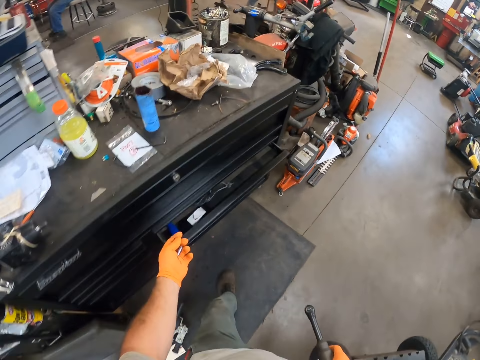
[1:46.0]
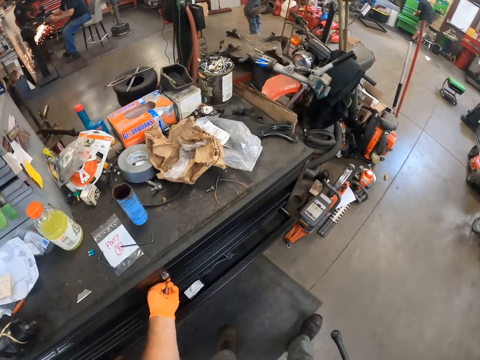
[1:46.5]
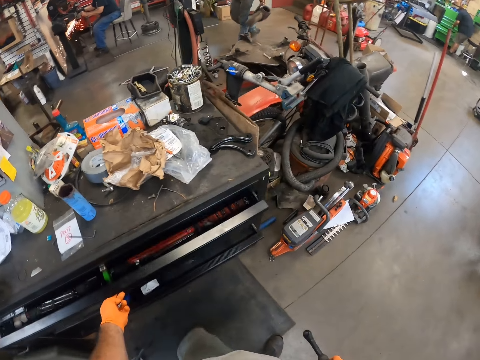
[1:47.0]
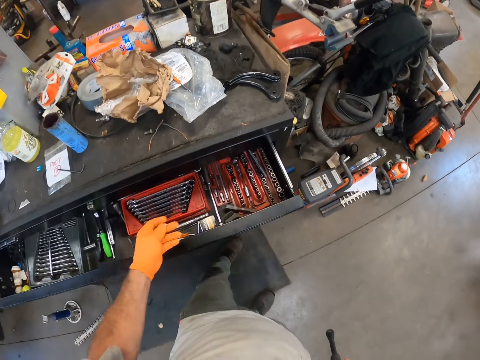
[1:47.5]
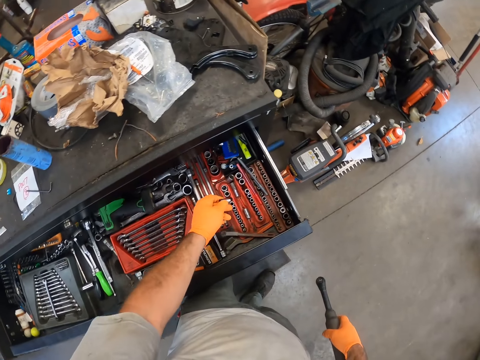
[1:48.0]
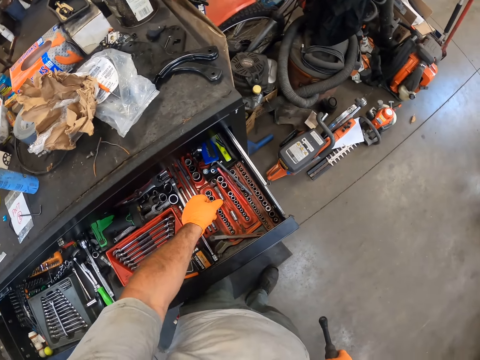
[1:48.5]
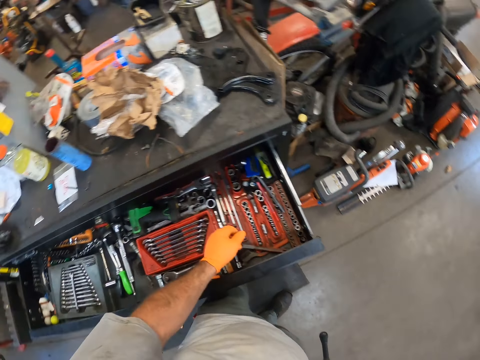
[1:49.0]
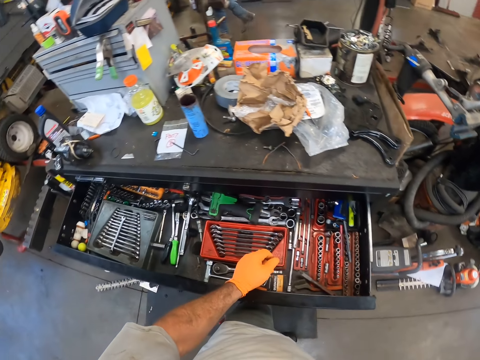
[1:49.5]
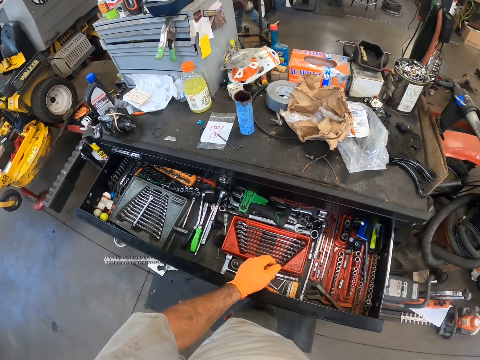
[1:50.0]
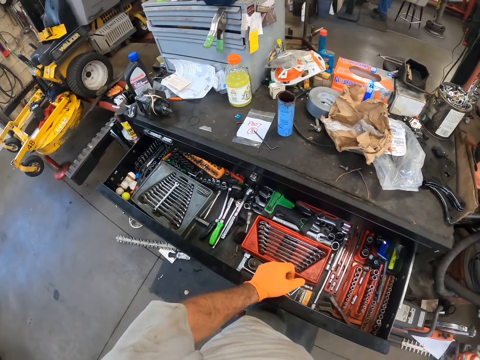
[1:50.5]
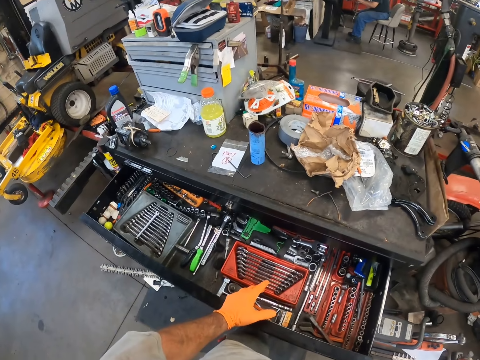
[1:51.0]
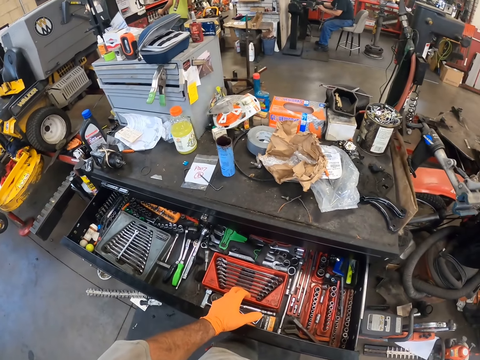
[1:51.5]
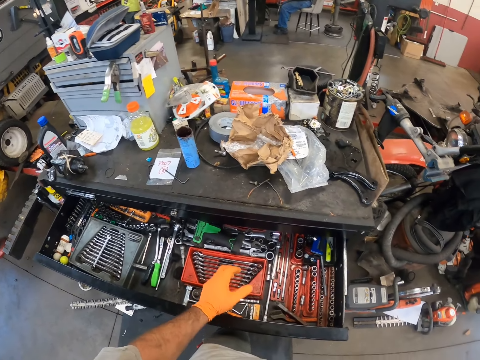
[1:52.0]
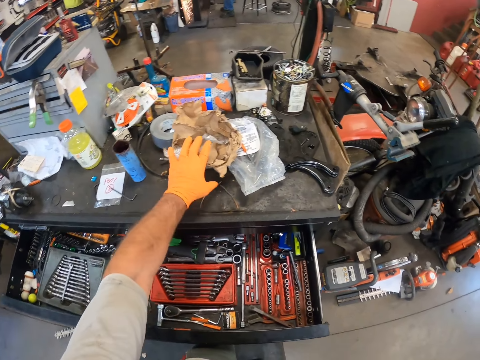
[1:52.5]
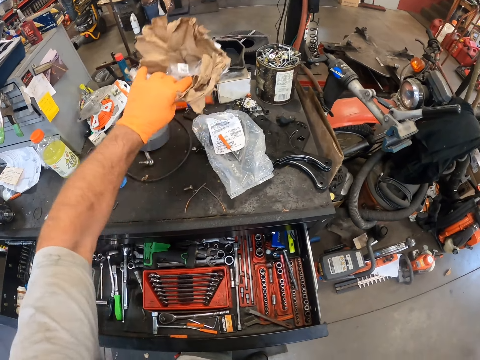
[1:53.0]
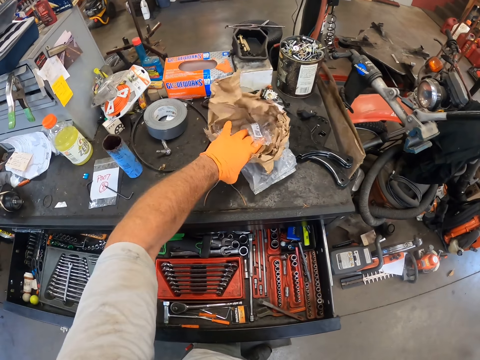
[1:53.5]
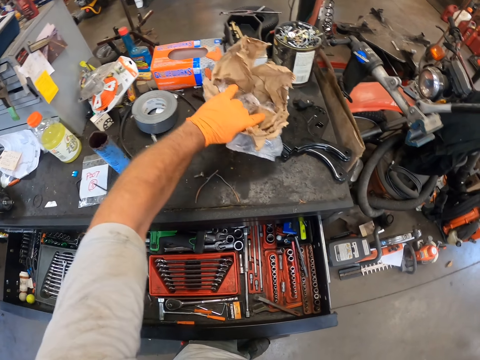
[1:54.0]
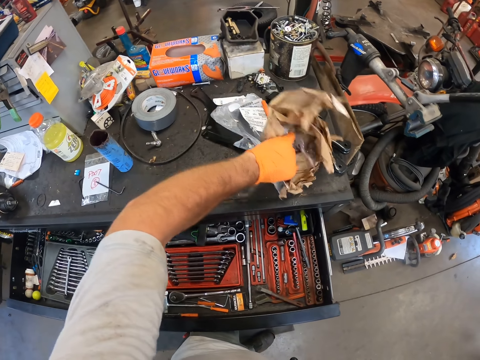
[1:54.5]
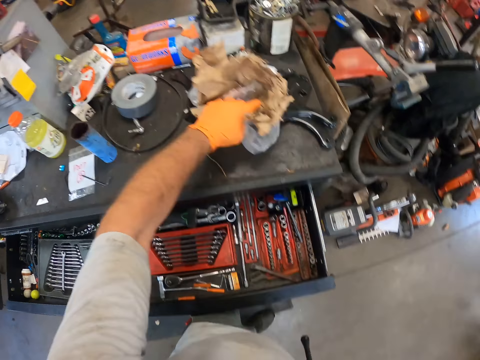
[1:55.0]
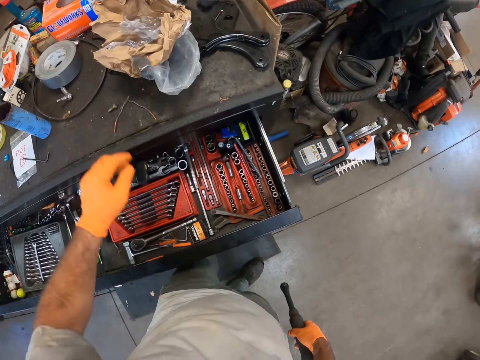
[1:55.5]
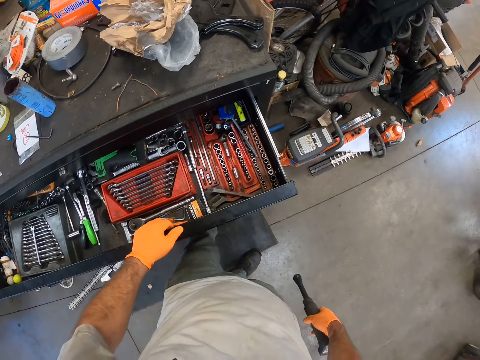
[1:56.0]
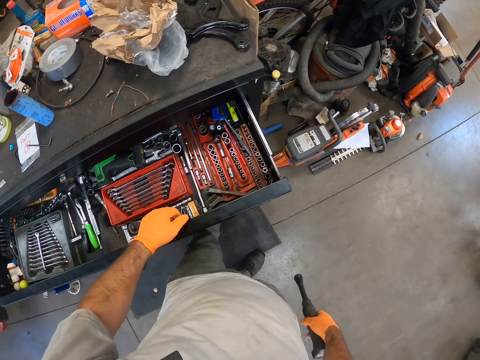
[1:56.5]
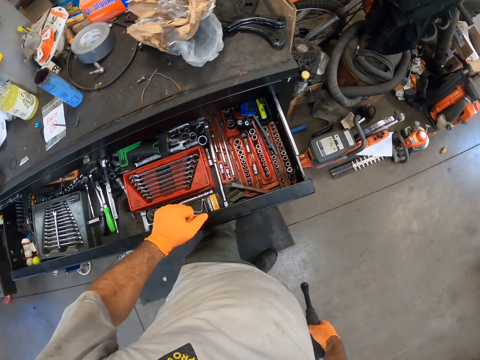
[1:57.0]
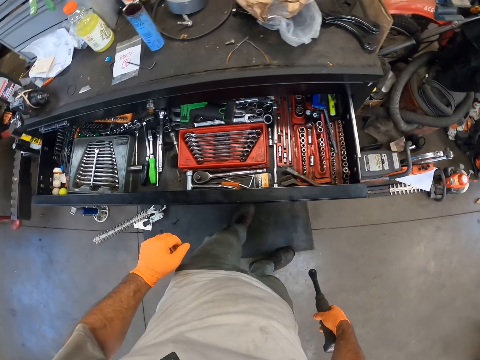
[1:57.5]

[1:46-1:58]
The camera wearer opens a drawer with his left hand. He places the anvil or bolt in the drawer with his left hand. He puts the pieces of paper together. He checks the work table top.

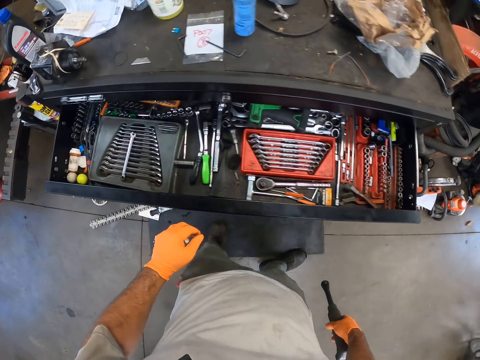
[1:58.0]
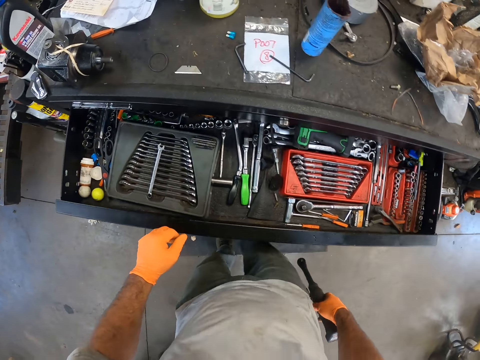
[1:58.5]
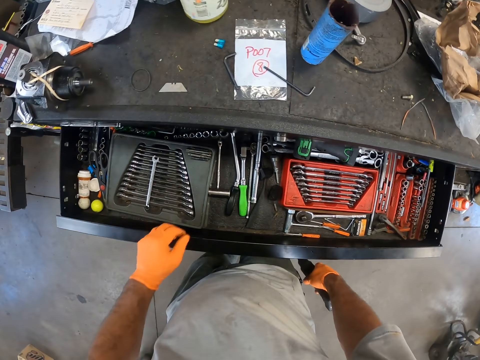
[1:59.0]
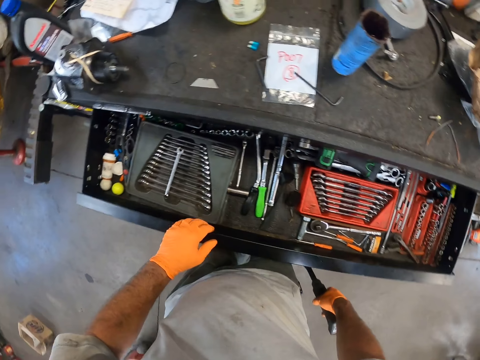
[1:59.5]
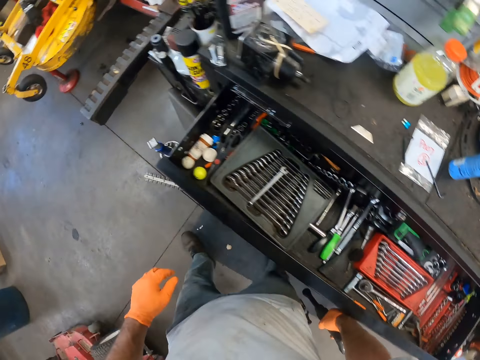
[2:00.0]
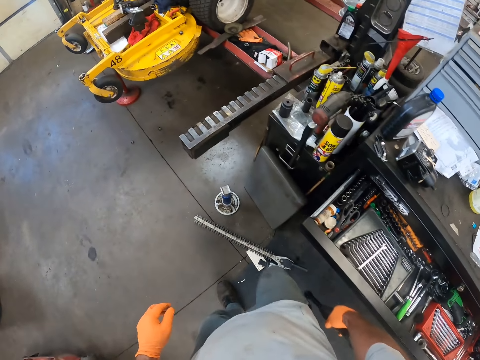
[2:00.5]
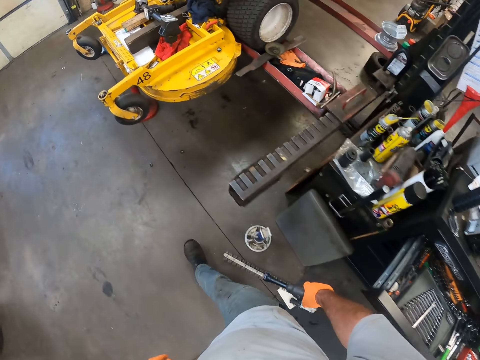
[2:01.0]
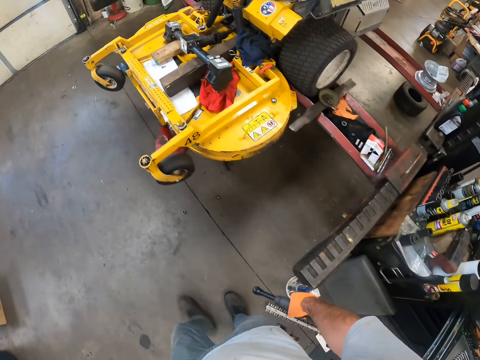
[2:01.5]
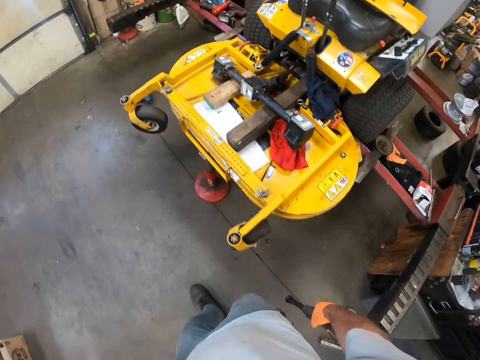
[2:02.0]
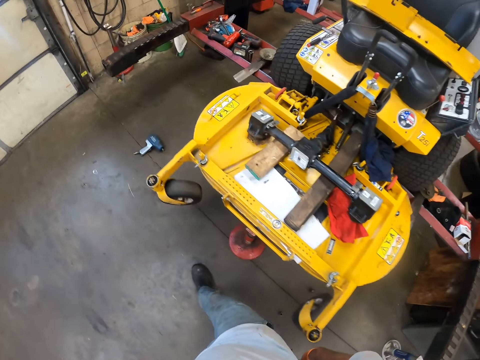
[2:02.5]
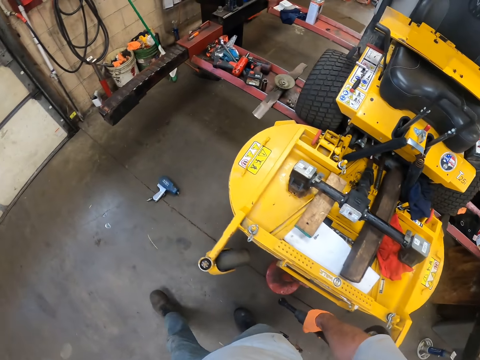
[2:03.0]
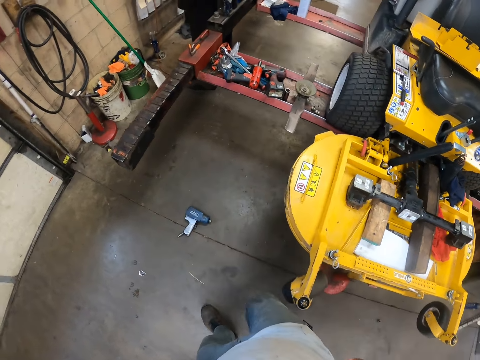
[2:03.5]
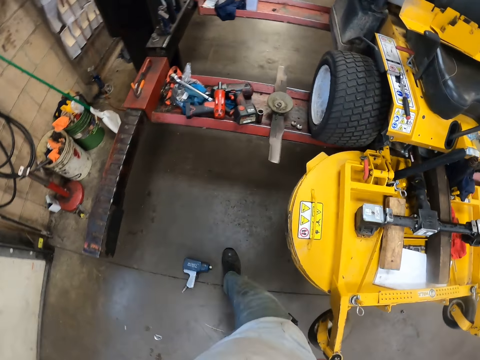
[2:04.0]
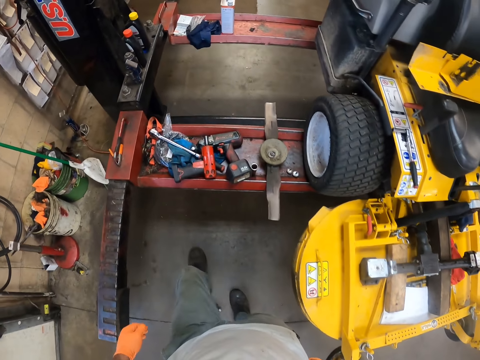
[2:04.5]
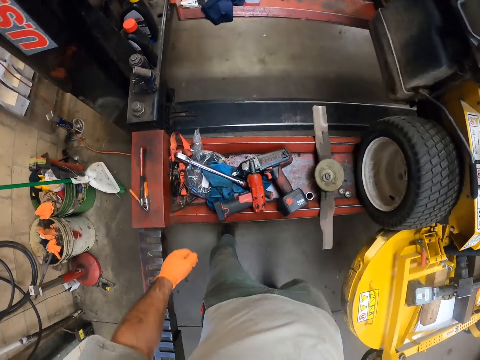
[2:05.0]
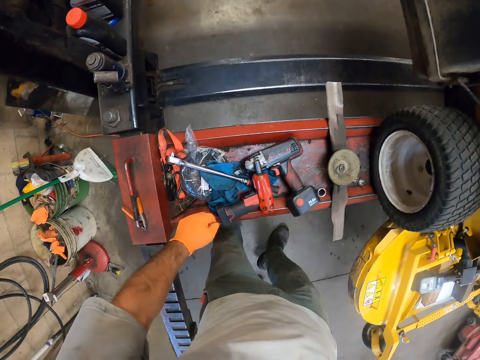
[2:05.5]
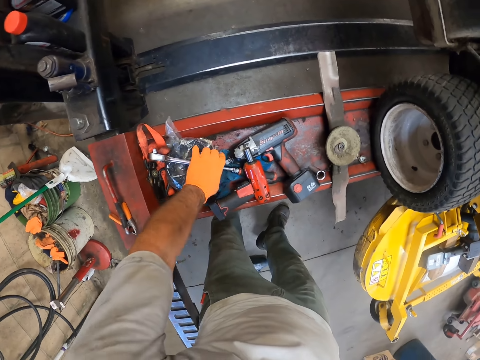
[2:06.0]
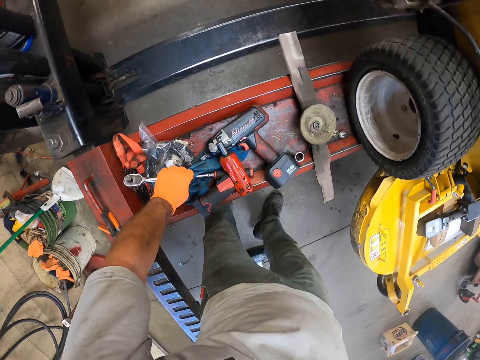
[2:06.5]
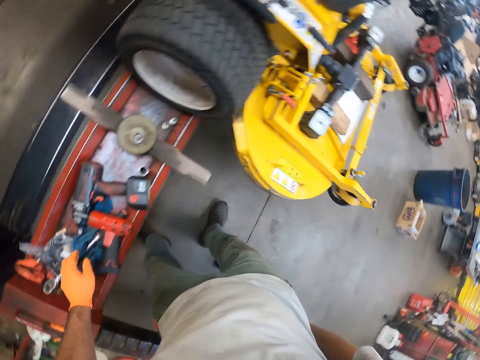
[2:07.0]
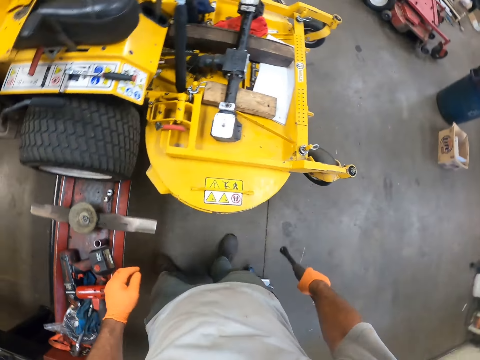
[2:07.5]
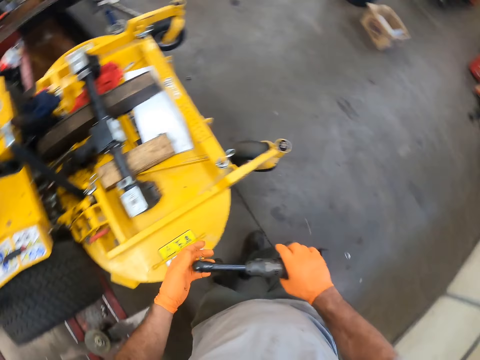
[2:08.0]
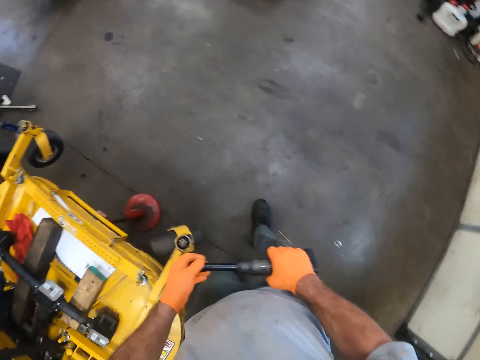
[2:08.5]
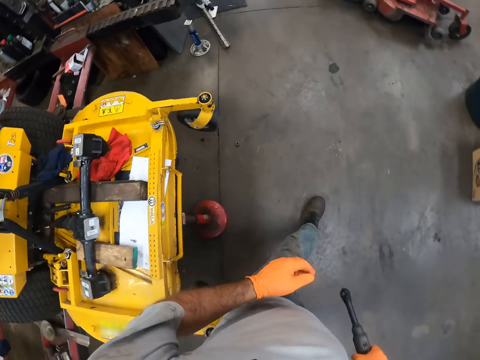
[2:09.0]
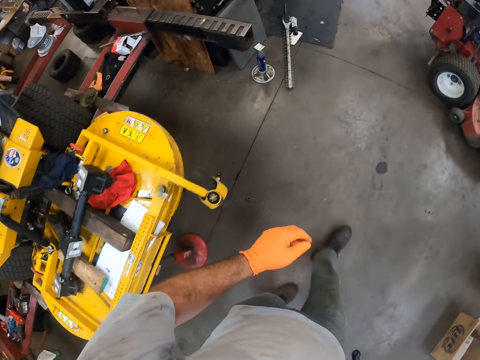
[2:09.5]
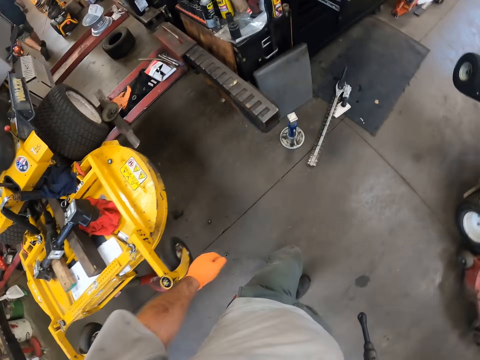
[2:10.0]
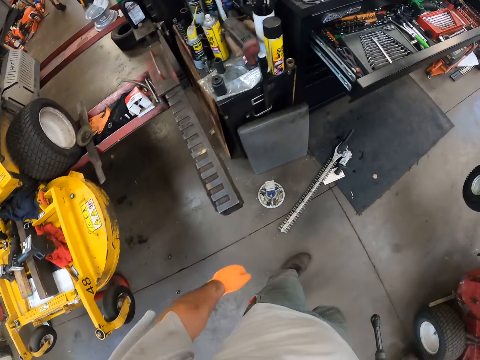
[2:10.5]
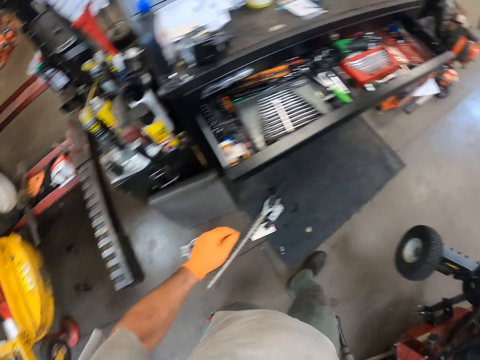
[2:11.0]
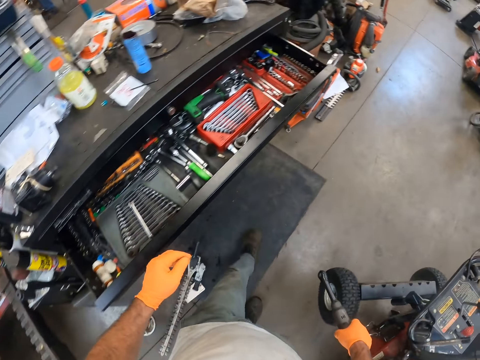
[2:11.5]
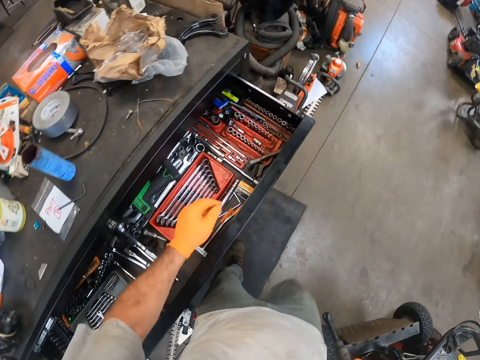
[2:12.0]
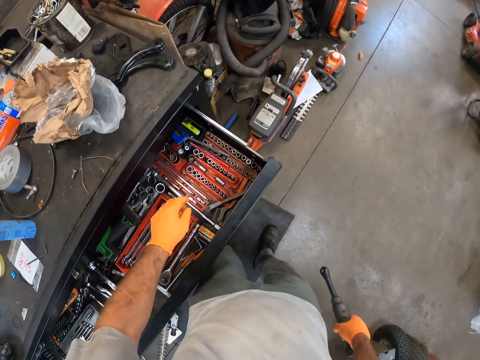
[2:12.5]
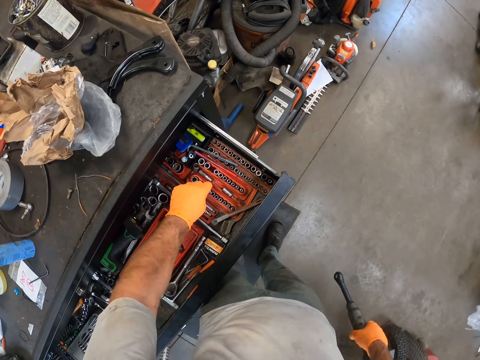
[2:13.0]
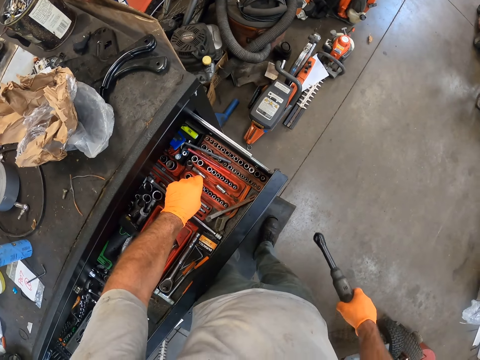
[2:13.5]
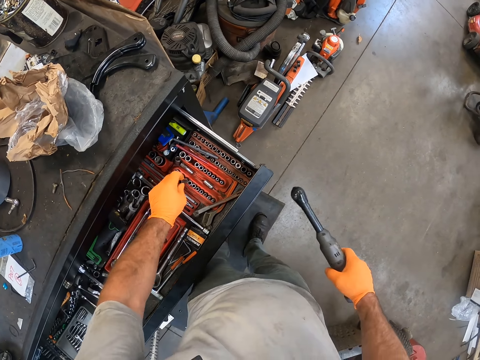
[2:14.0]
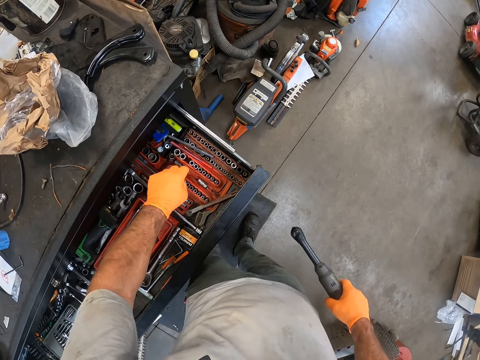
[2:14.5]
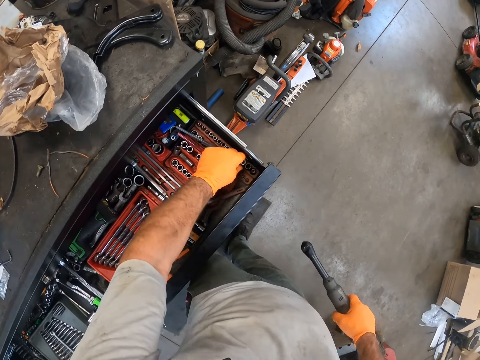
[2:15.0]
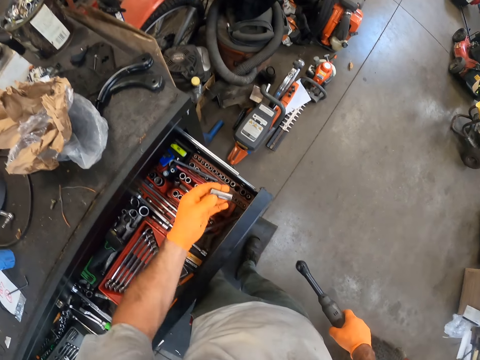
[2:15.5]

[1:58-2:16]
The camera wearer walks away from the work table. He approaches the lawn mower. He touches something. He checks a tool tray. He walks away from the lawn mower. He holds the socket wrench with both hands. He approaches the work table. He checks the anvils in the work table drawer with his left hand. He picks a socket head from the drawer.
